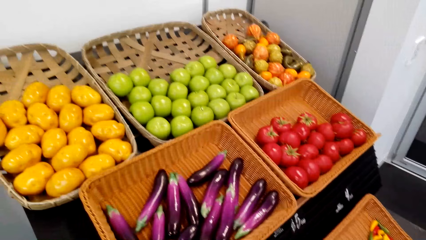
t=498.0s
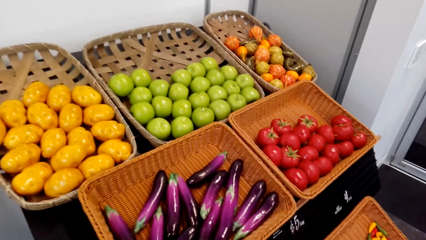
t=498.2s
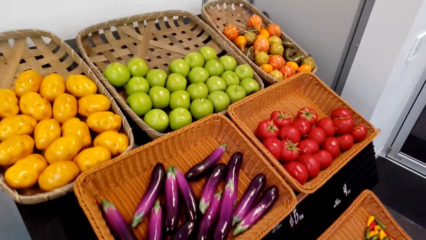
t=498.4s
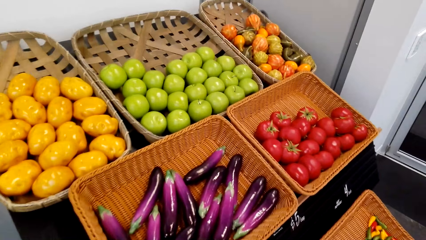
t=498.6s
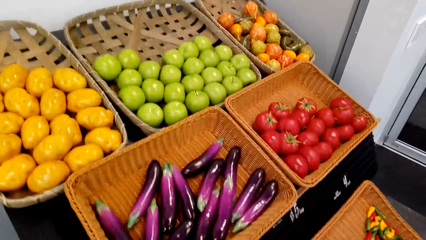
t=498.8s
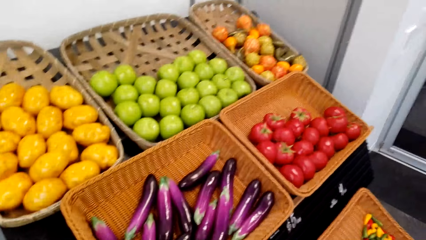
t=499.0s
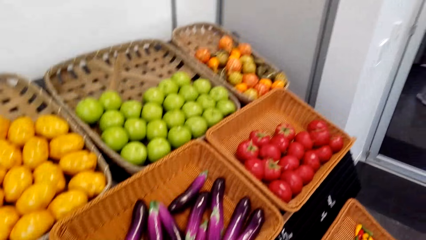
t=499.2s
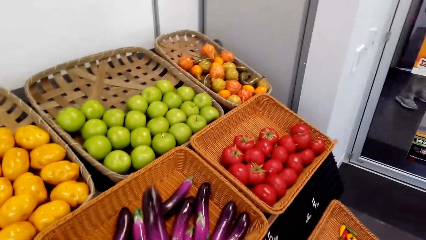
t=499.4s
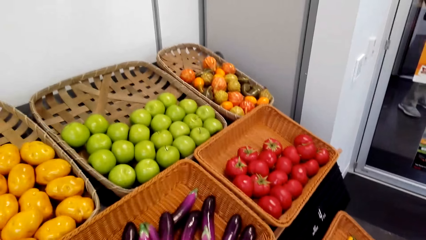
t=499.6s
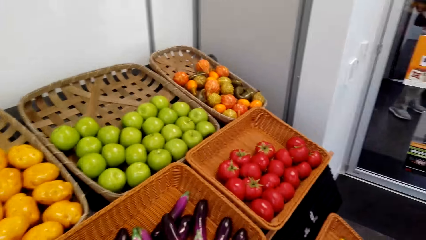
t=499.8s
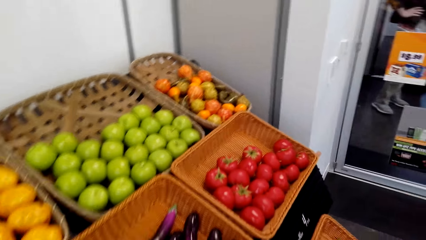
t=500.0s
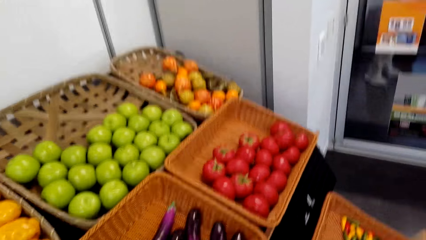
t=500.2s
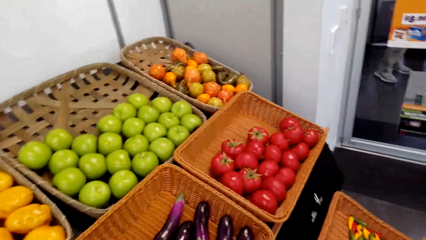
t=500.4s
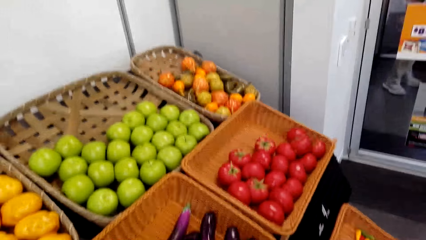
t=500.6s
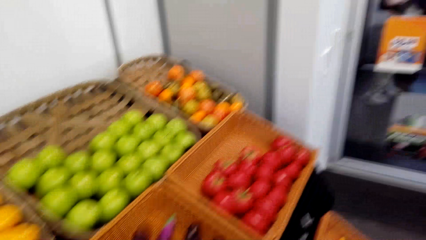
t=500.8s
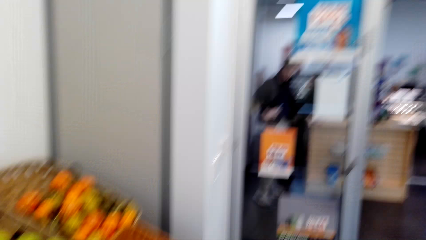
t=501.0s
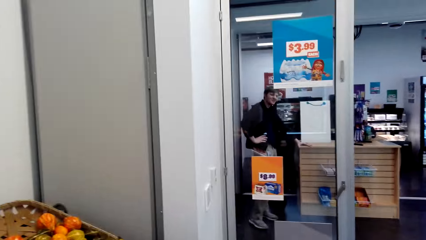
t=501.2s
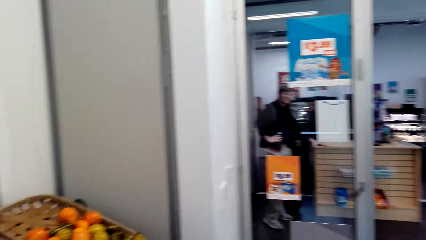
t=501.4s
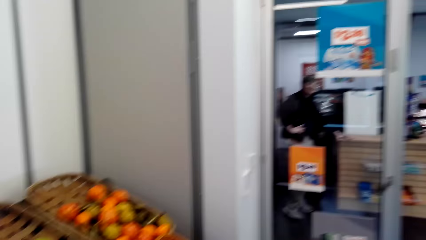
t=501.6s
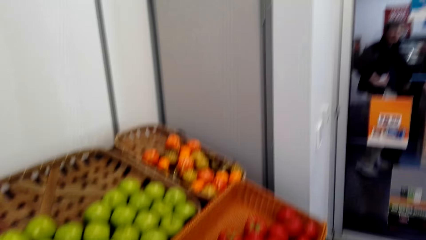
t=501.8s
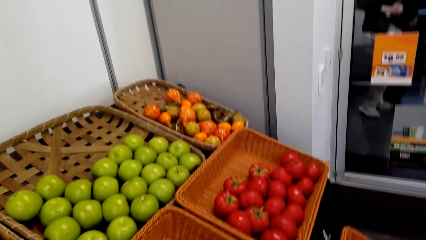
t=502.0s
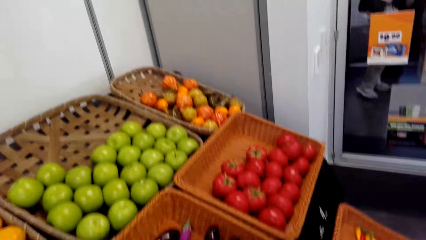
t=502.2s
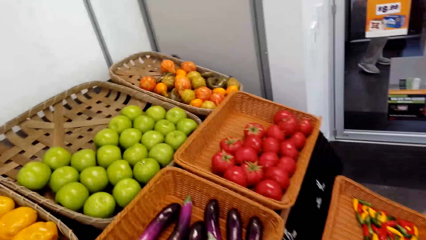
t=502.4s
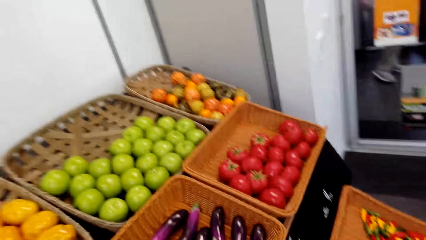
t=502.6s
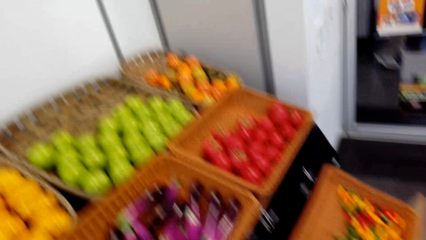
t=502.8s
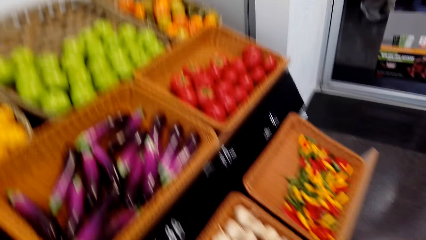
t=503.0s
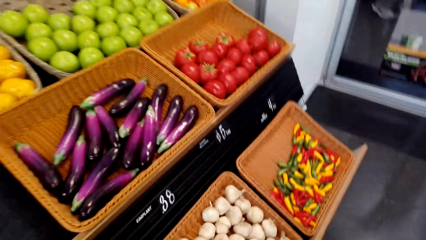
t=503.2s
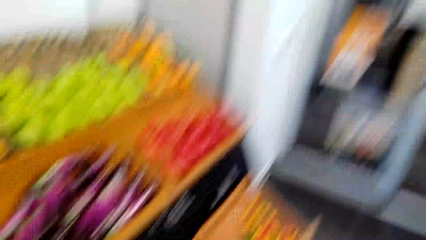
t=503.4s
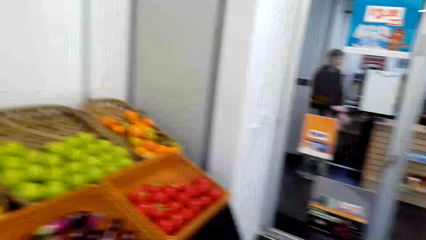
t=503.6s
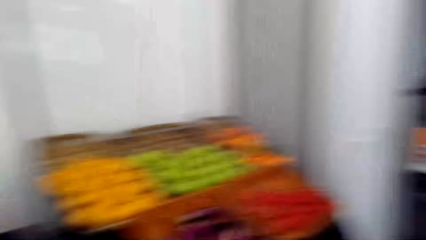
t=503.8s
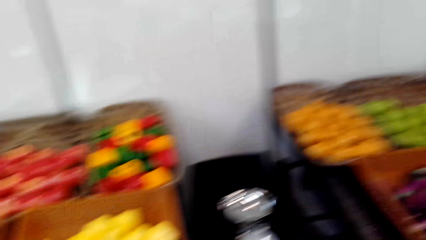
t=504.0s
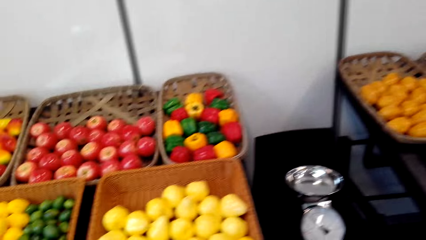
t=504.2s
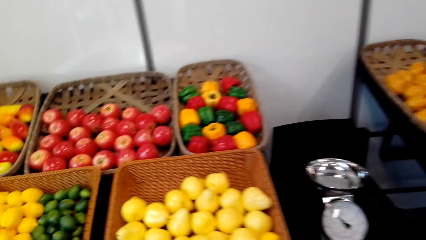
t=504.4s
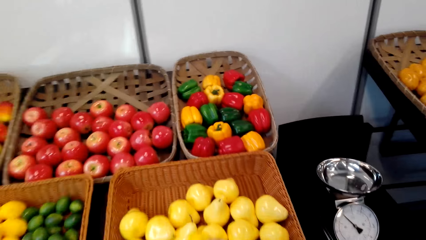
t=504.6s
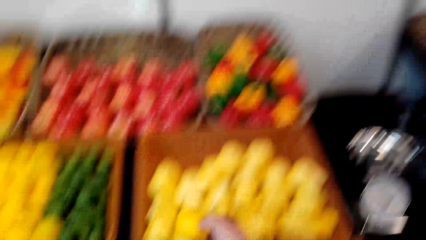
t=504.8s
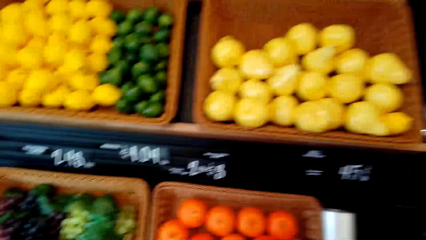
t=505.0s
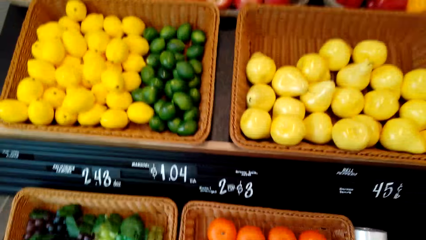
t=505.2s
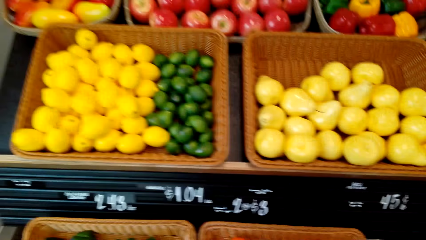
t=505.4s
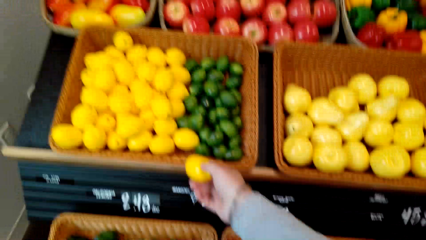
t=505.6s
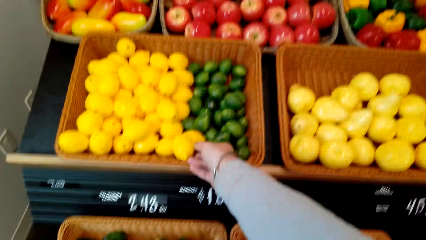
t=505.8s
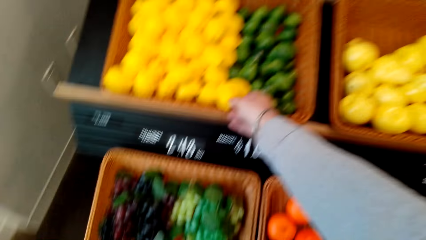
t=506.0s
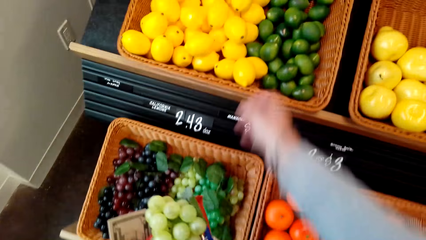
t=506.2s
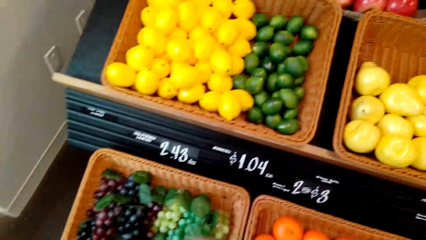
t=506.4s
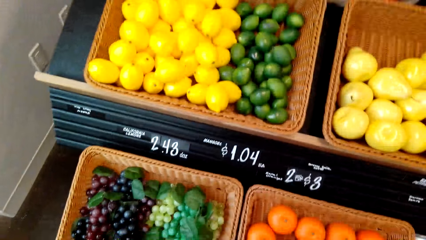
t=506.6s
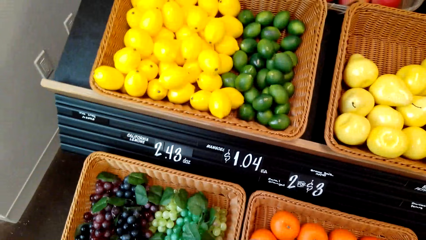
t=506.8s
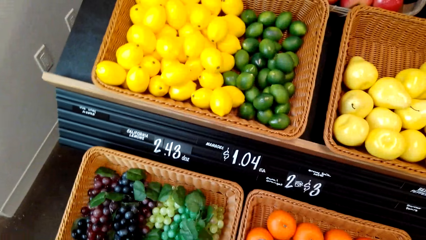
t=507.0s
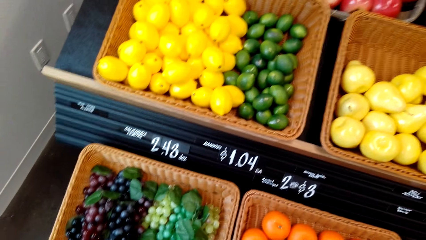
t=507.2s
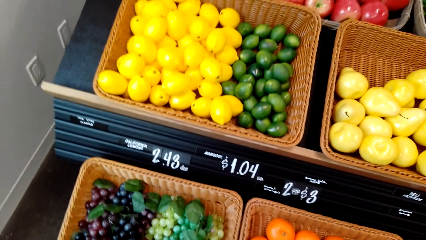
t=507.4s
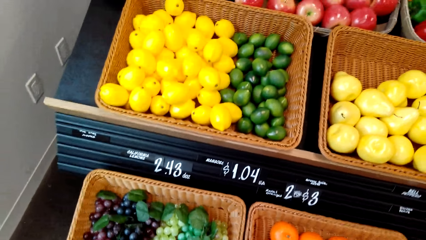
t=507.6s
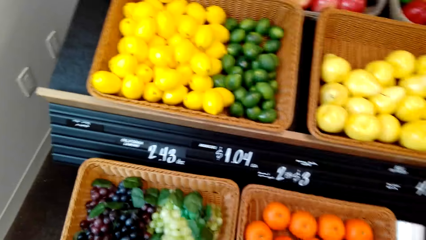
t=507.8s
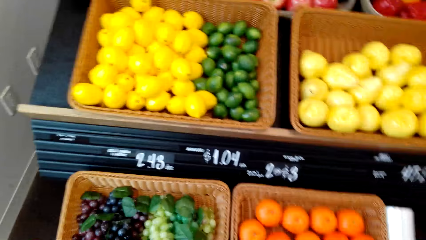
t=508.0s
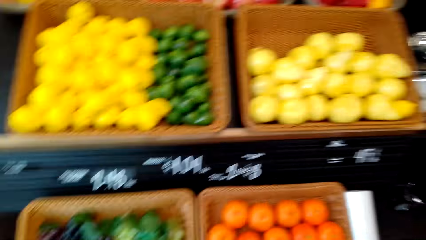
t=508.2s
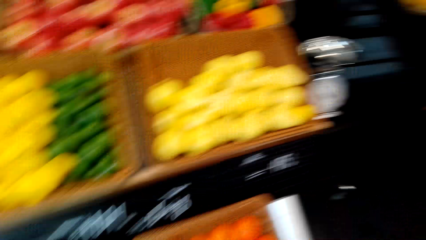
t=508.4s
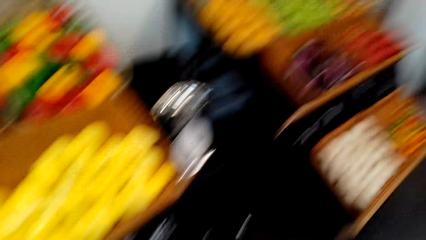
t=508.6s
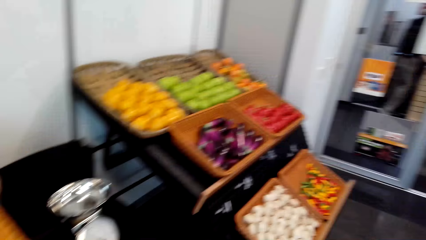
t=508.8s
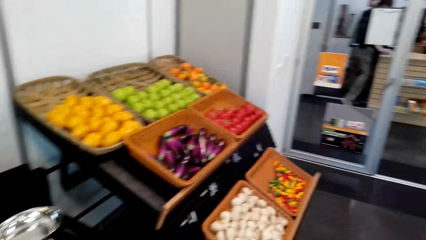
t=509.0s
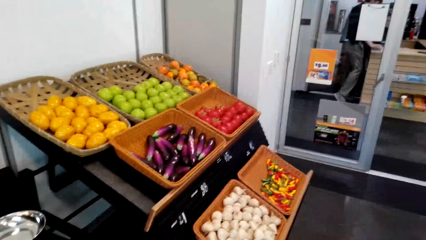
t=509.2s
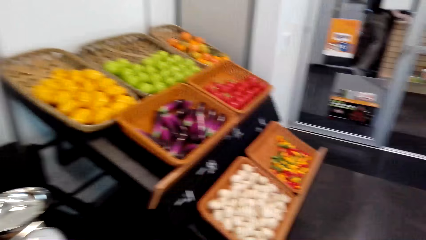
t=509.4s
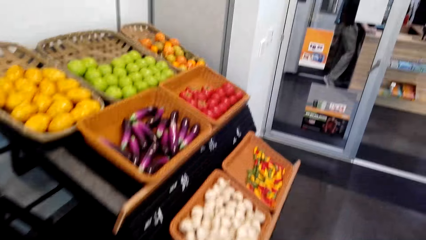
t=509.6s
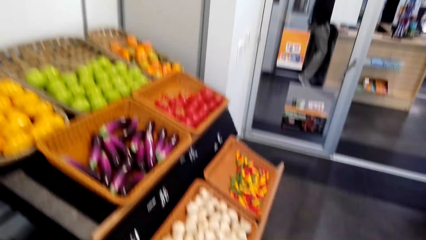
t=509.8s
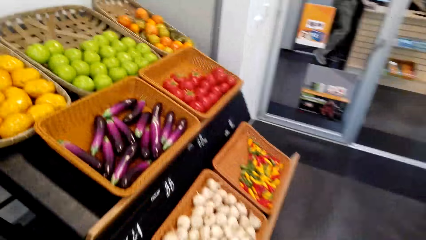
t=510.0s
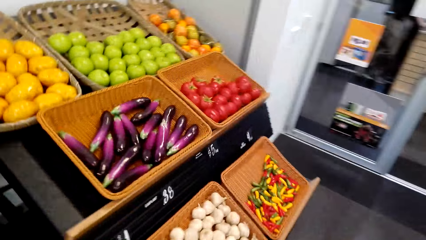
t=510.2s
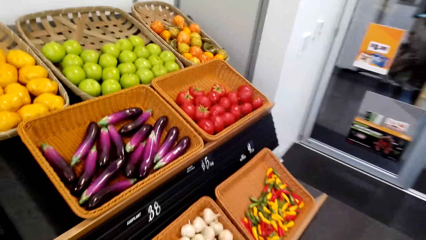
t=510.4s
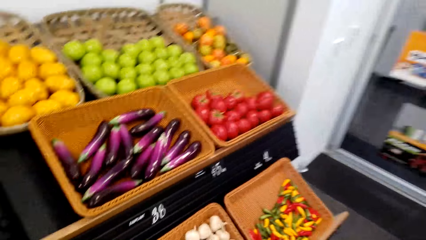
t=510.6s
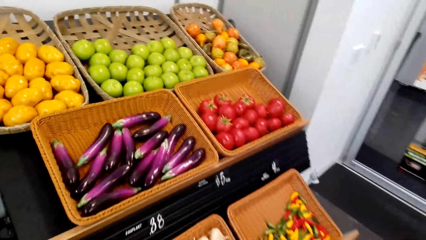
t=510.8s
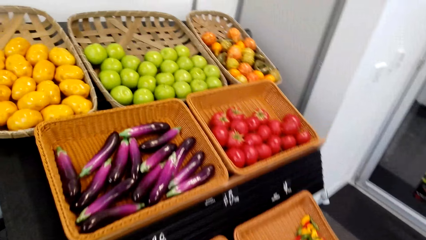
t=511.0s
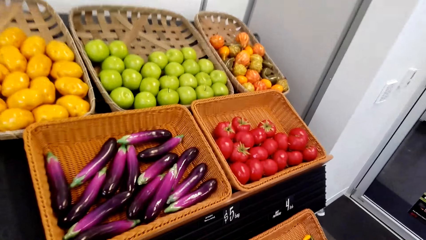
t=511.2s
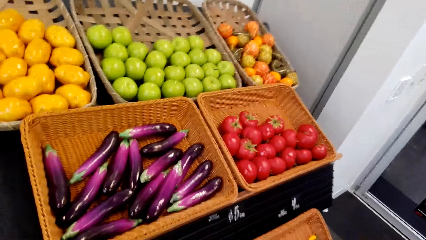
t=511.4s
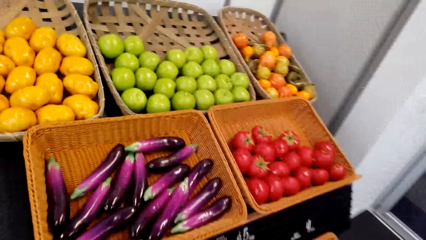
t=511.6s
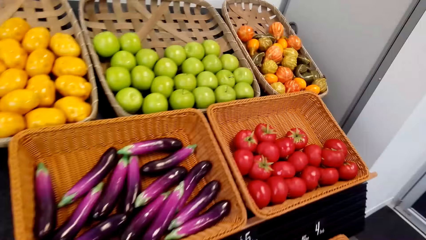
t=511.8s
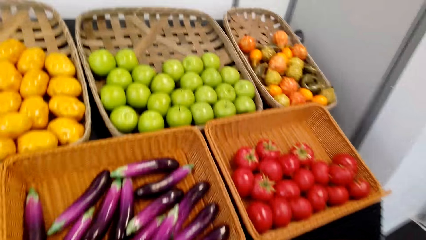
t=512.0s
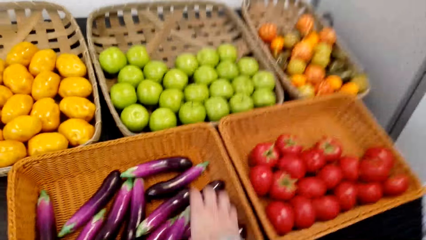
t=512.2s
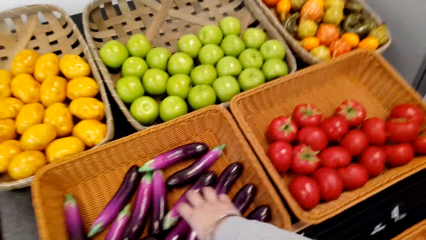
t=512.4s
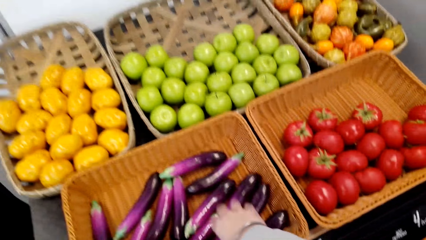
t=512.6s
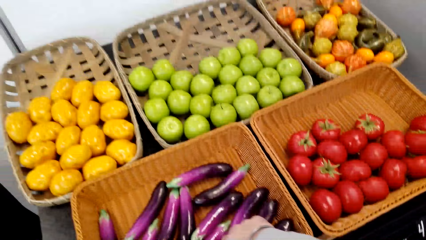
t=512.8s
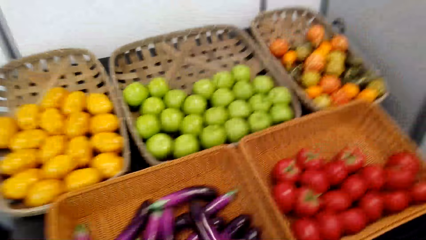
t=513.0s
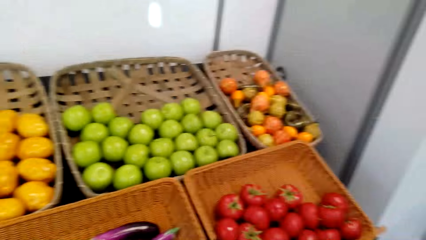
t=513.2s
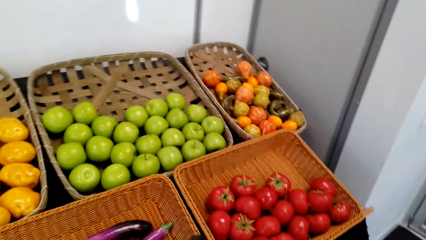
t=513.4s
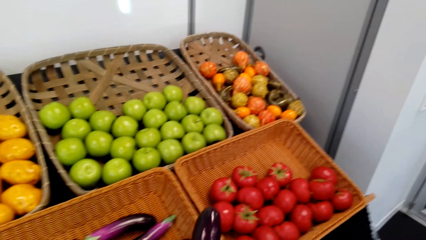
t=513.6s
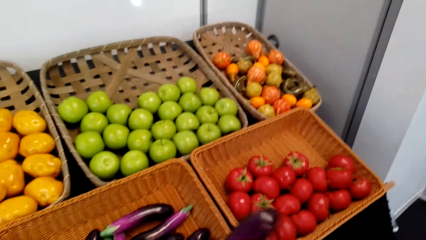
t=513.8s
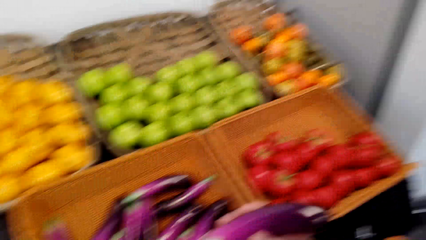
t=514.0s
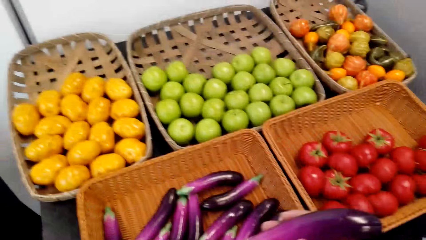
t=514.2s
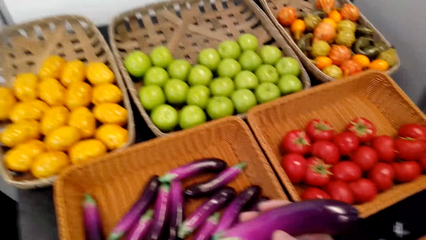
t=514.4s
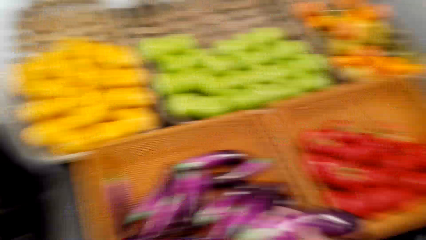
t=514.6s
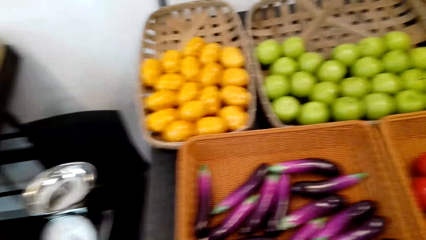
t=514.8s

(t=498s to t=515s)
The camera wearer puts the eggplant in the basket. They throw the eggplant on the shelf. They put the lemon in the basket. They move the camera around. They walk across the store. They pick the cucumber. They pick up the eggplant.
